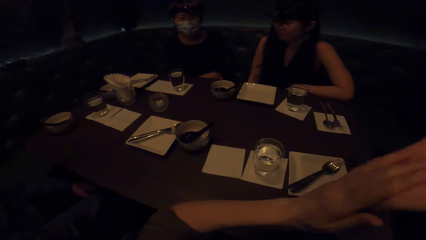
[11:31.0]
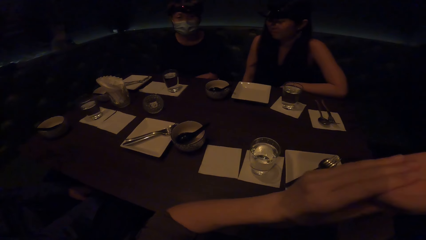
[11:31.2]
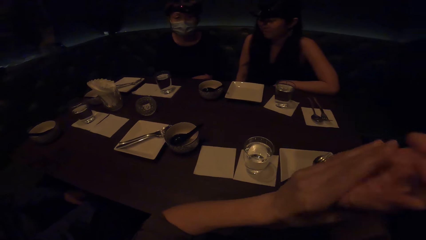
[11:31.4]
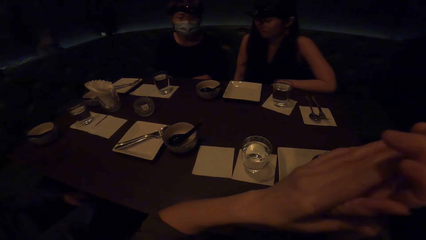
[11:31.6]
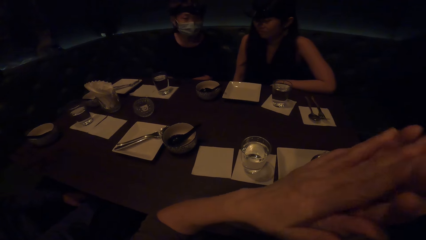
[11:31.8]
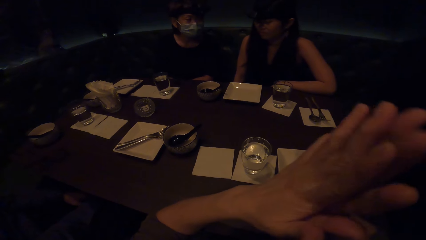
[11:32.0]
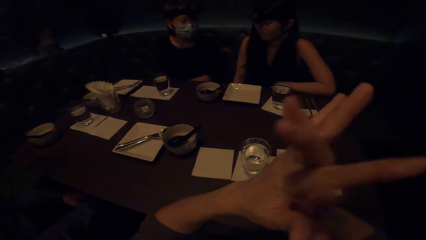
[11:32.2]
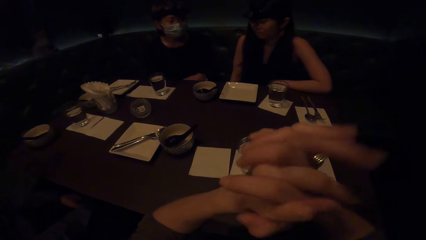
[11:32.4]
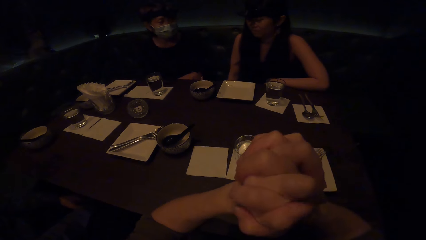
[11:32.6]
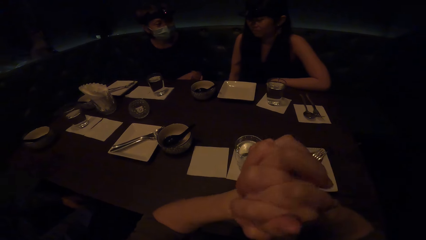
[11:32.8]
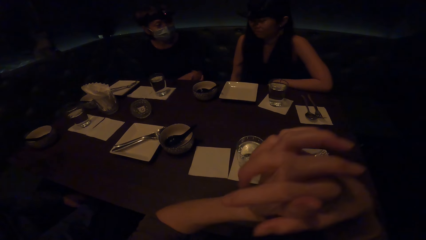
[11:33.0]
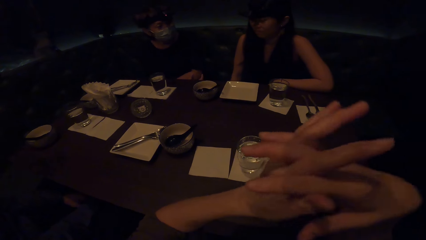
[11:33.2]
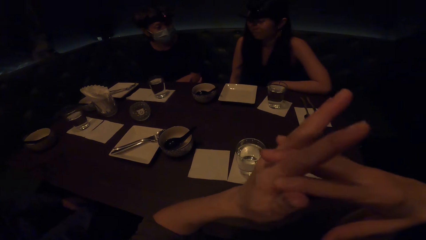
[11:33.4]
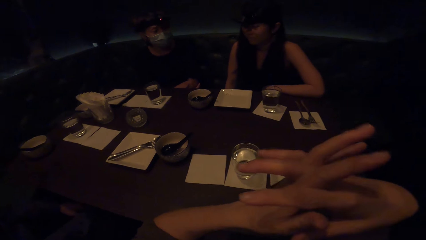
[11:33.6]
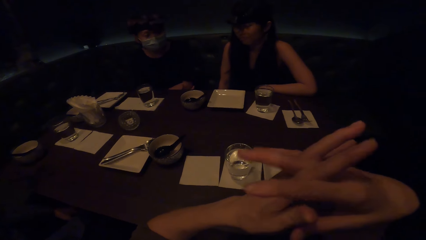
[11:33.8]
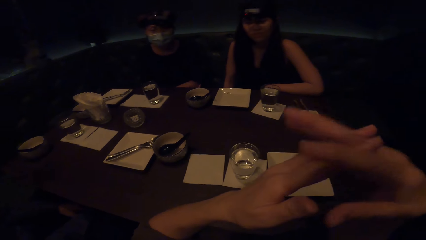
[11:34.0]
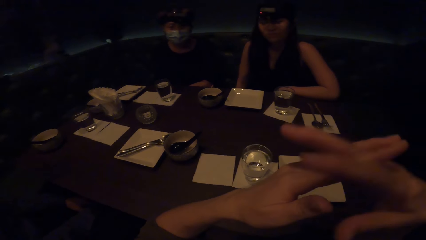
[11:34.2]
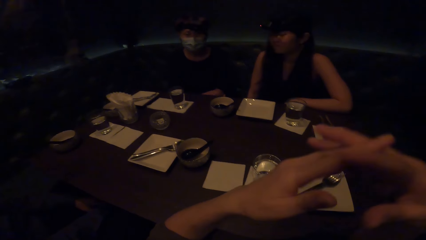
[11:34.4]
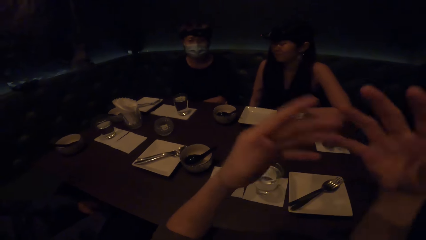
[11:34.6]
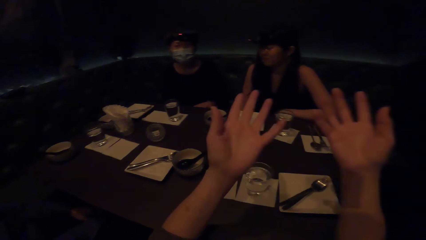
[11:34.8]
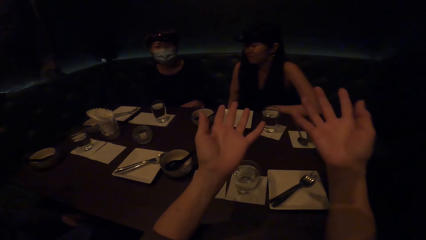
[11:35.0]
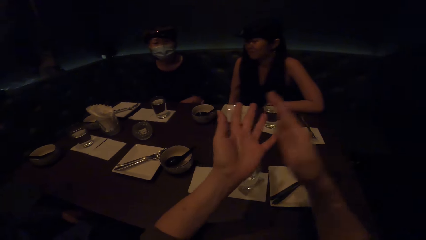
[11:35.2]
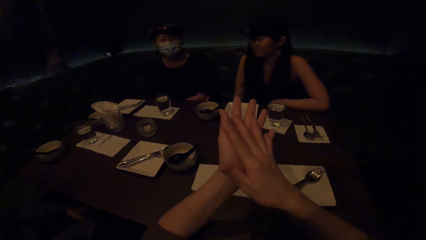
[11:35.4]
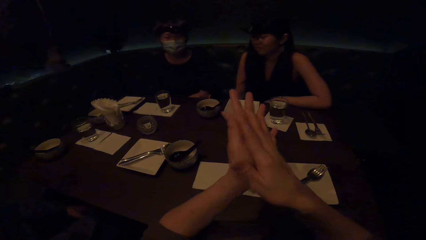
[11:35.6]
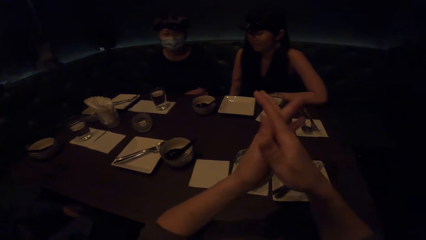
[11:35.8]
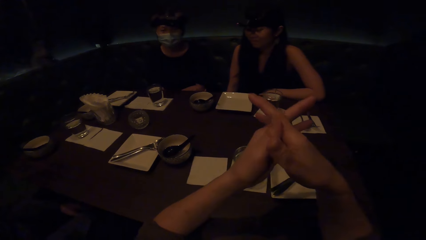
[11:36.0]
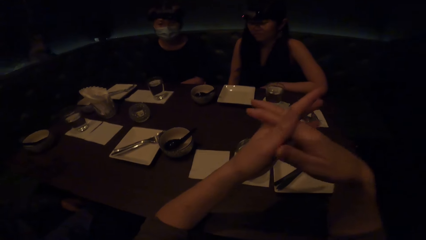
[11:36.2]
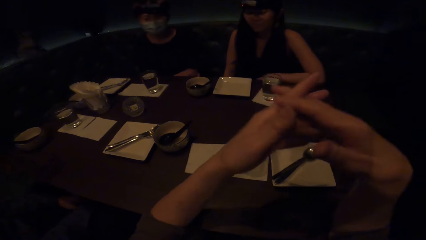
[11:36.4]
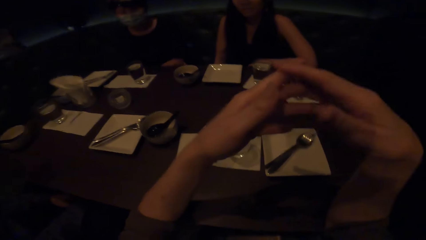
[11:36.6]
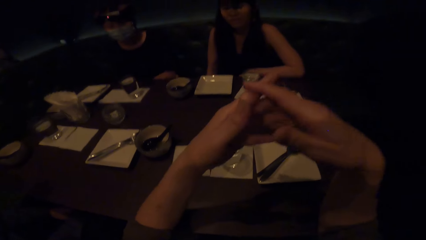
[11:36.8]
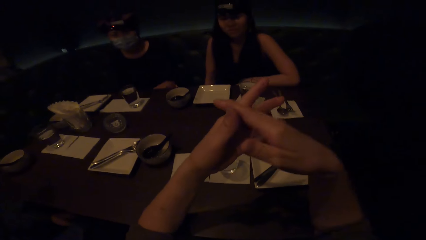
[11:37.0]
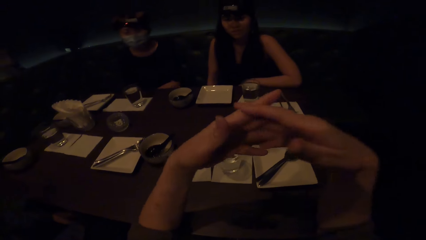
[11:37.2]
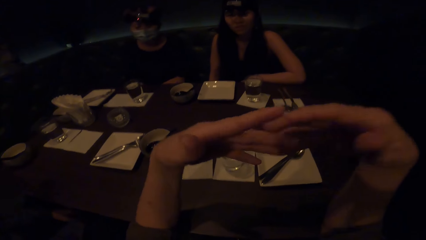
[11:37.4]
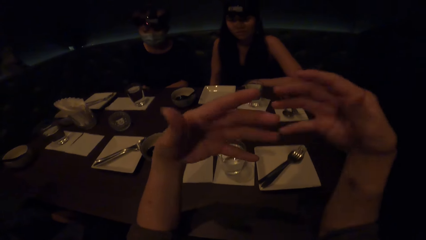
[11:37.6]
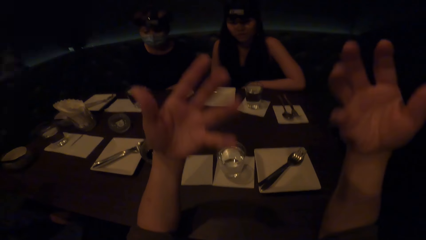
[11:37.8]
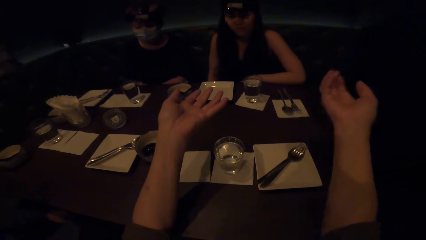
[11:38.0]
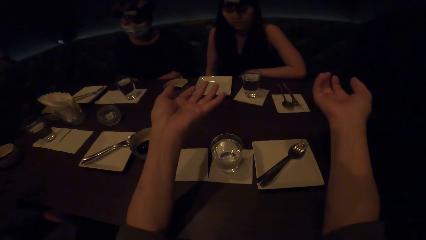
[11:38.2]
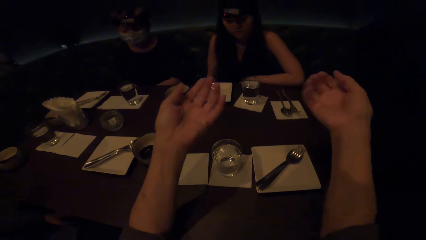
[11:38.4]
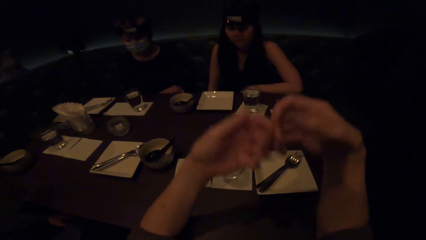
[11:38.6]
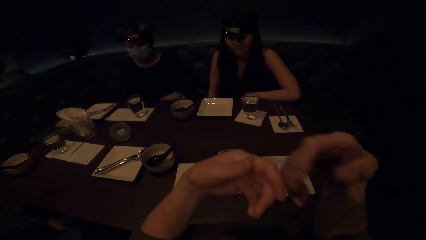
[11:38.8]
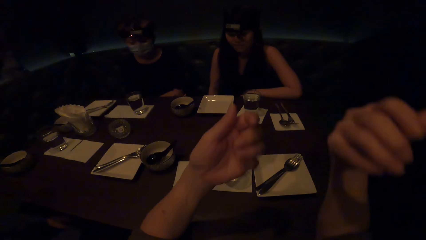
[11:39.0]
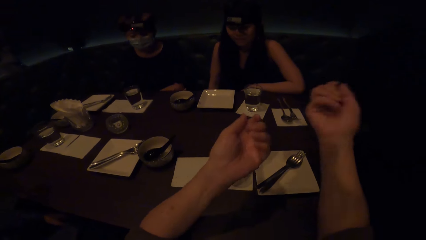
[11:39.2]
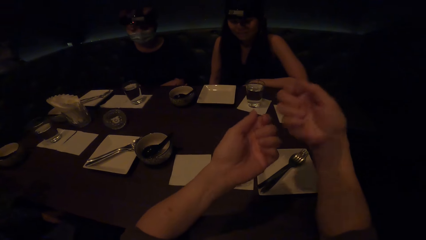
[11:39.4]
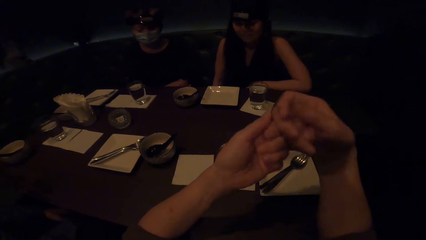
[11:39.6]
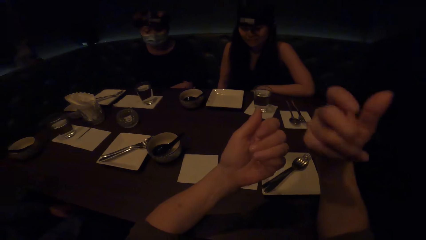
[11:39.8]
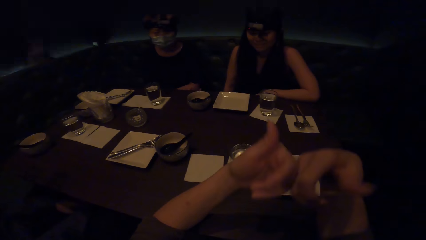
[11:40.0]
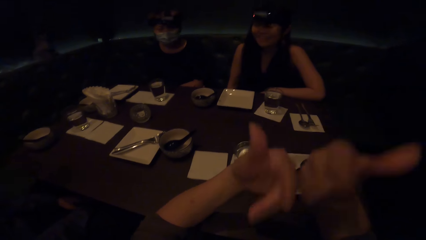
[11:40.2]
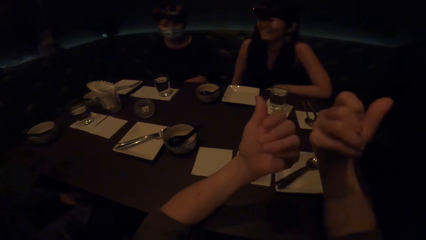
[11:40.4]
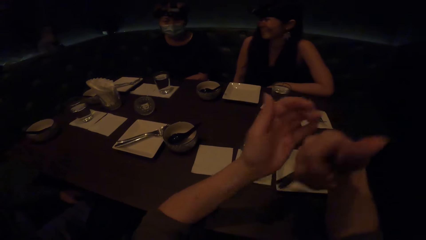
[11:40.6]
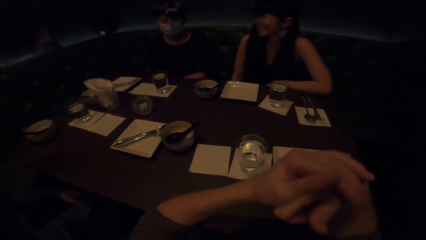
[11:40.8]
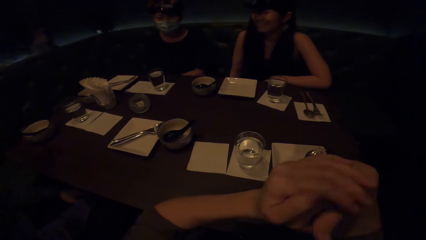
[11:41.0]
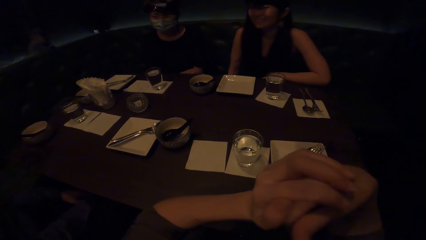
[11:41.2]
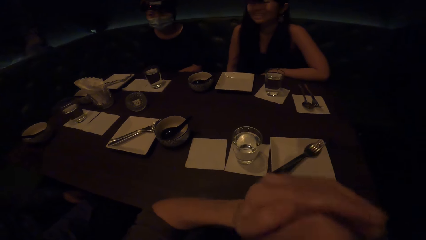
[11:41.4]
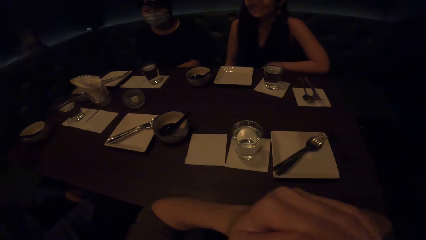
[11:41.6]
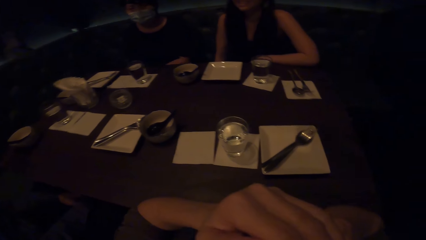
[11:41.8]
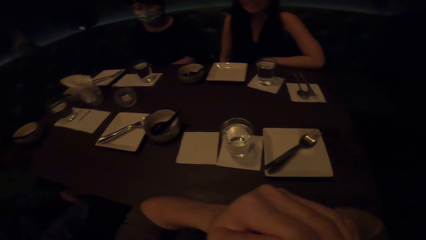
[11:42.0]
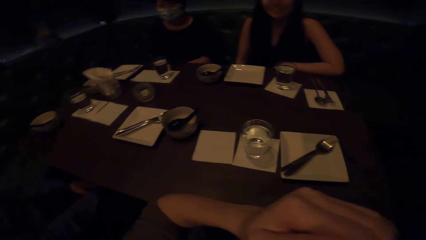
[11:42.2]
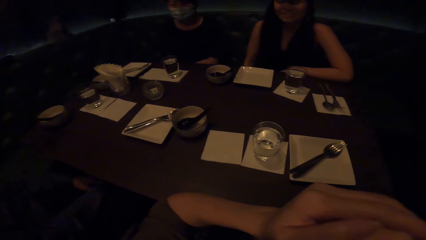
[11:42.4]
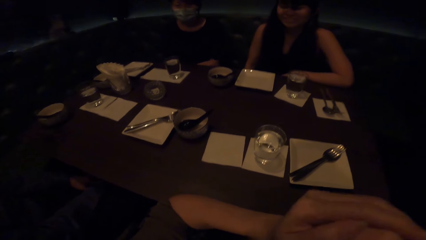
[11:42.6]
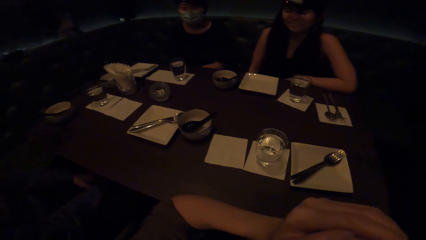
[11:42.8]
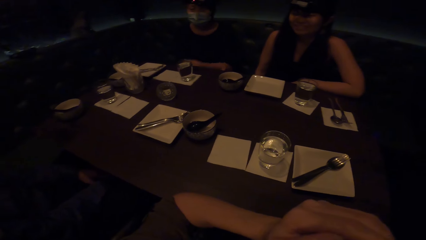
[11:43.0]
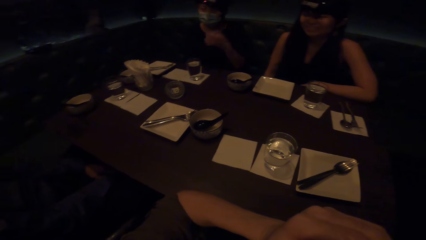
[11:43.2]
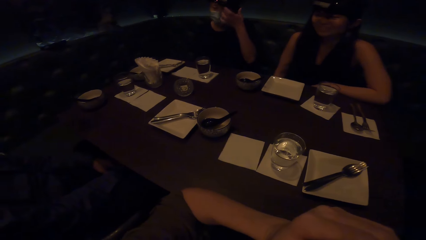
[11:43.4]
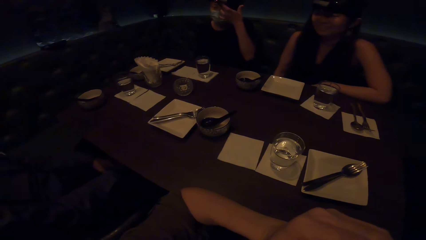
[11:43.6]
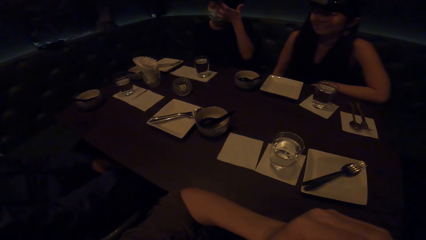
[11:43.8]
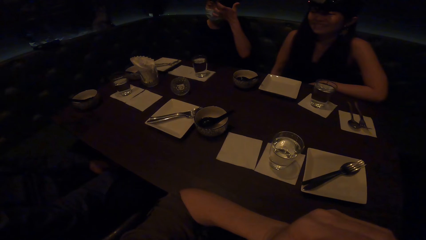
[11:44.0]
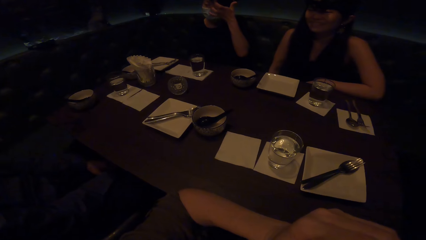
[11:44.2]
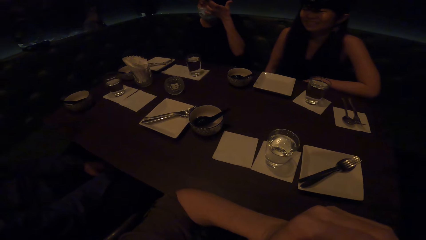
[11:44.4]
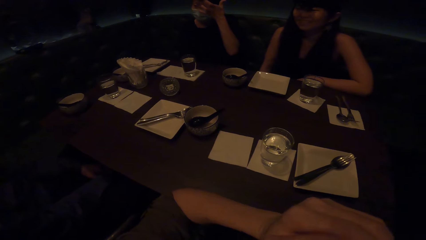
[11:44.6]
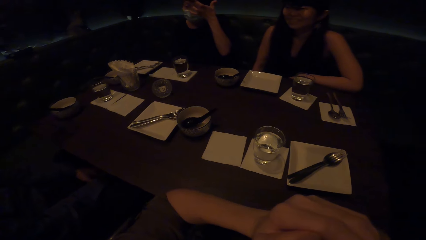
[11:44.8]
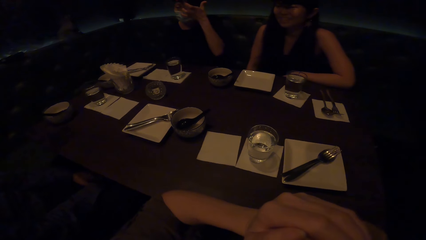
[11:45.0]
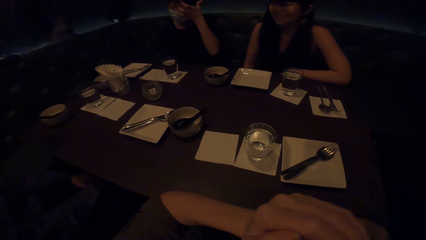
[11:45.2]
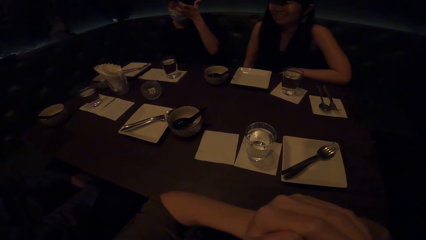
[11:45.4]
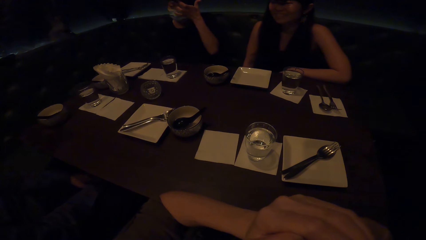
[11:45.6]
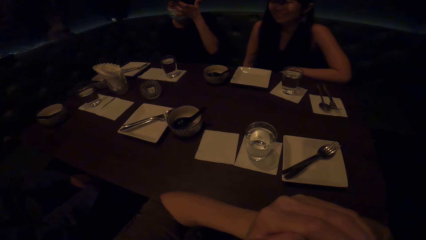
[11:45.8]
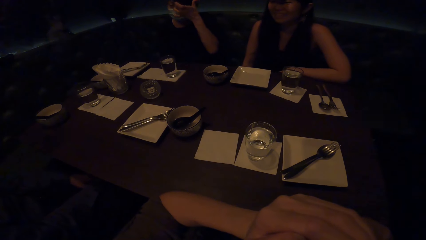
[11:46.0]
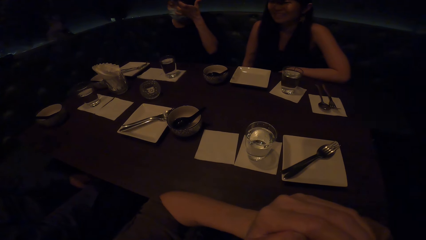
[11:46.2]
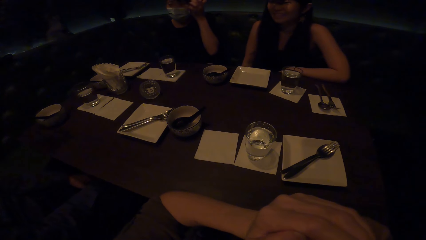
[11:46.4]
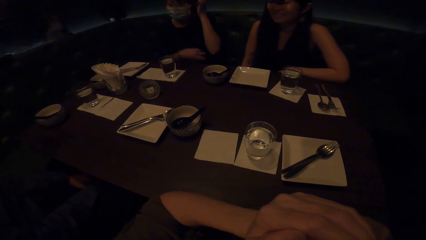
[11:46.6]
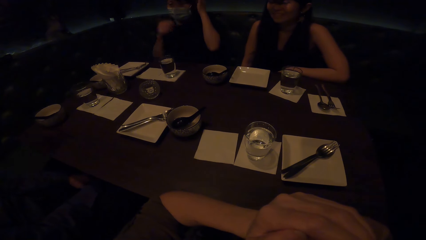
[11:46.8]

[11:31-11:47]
The camera wearer interacts with people. They look around.
